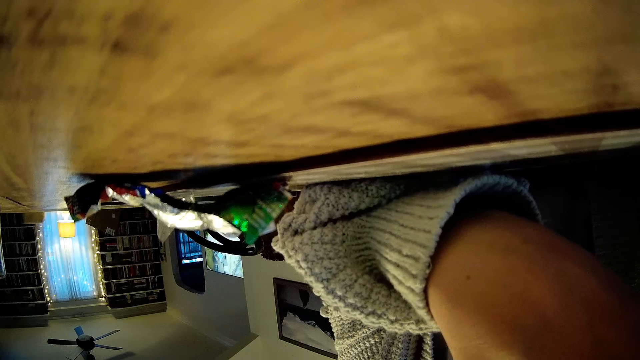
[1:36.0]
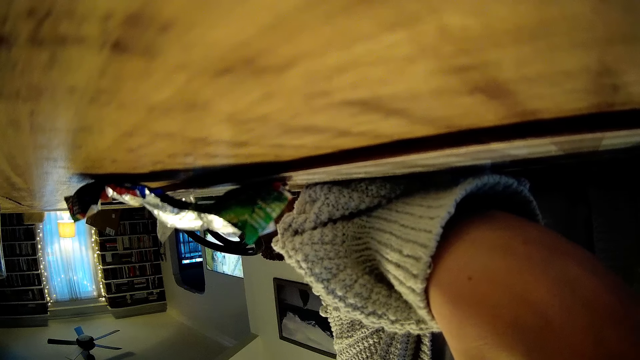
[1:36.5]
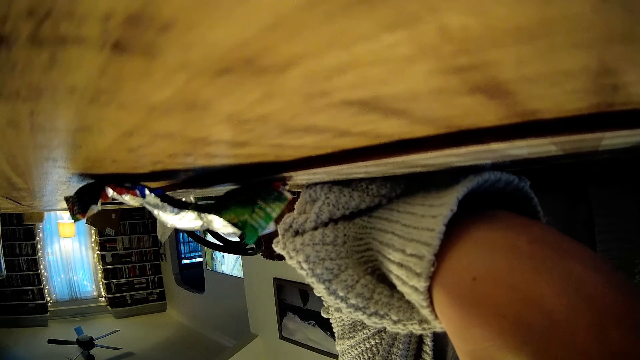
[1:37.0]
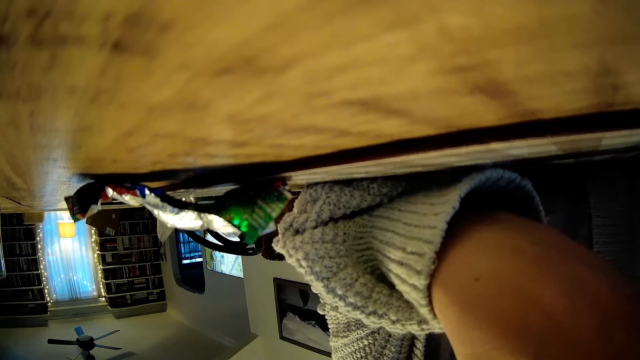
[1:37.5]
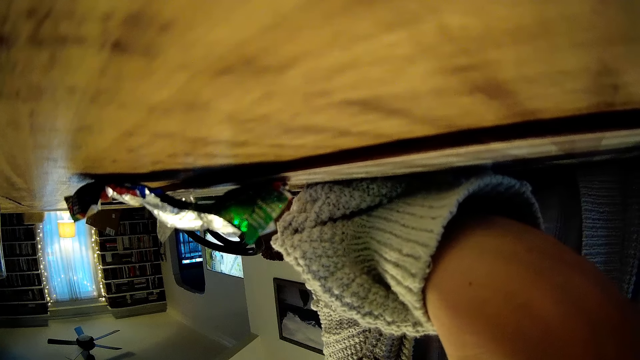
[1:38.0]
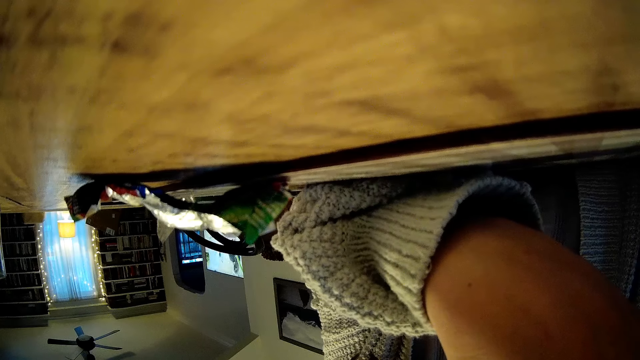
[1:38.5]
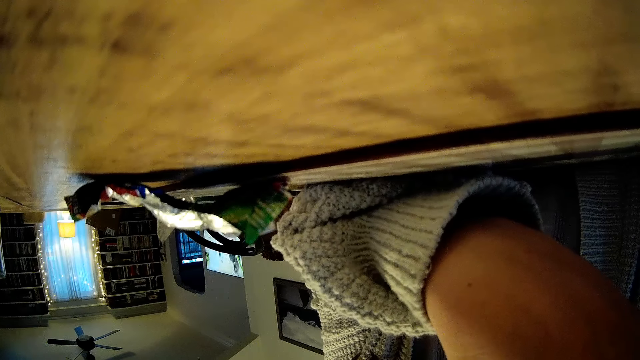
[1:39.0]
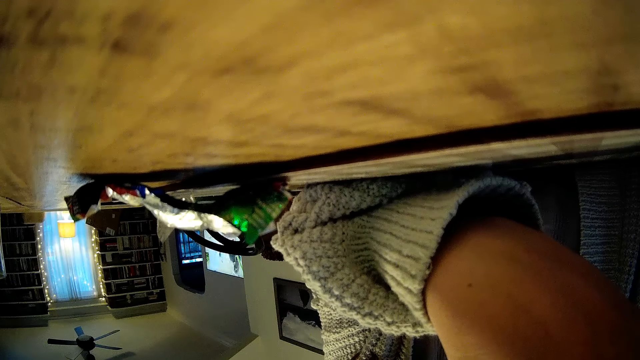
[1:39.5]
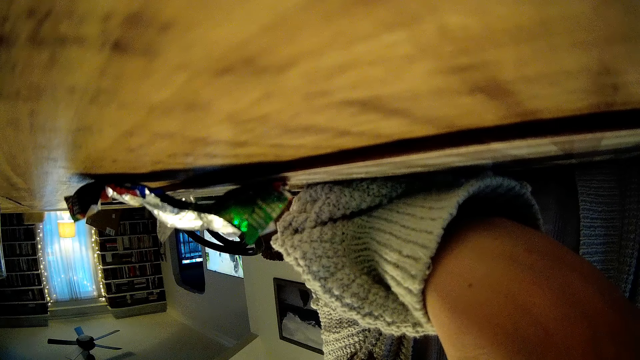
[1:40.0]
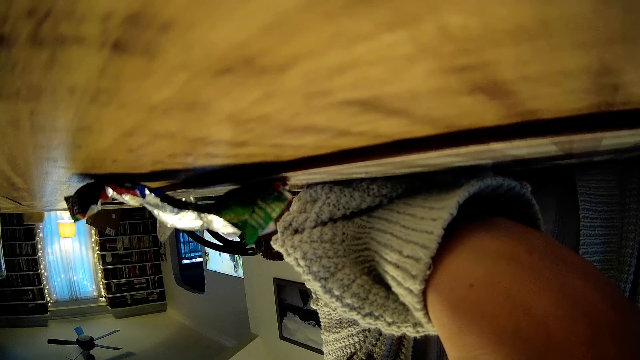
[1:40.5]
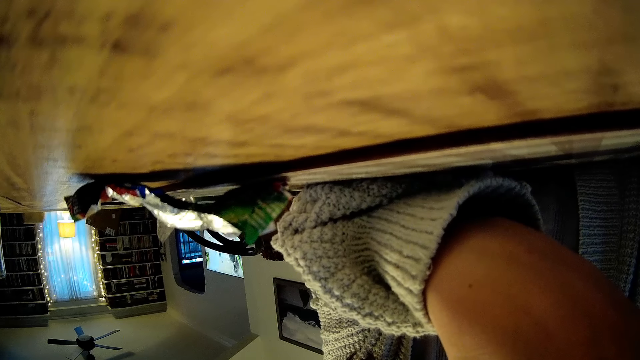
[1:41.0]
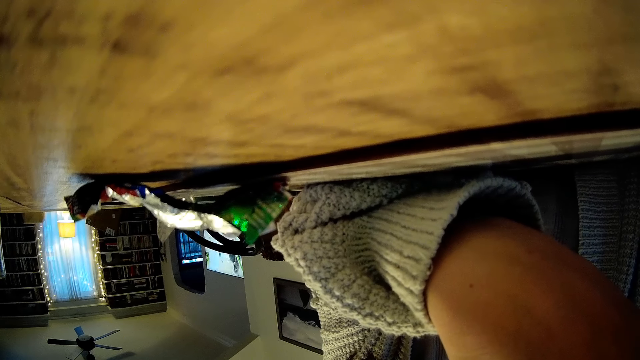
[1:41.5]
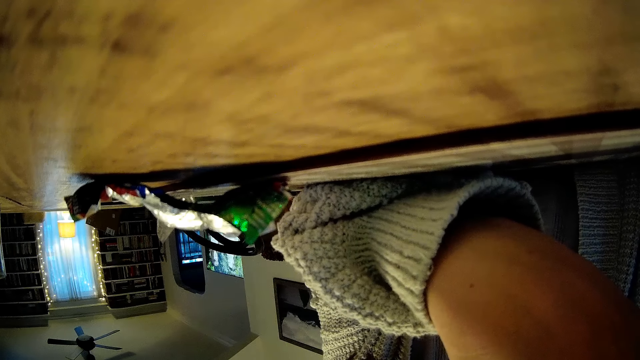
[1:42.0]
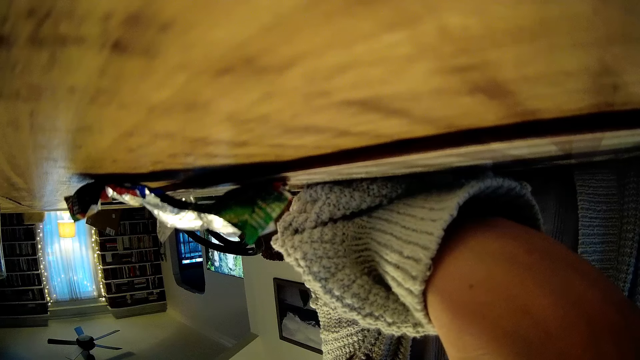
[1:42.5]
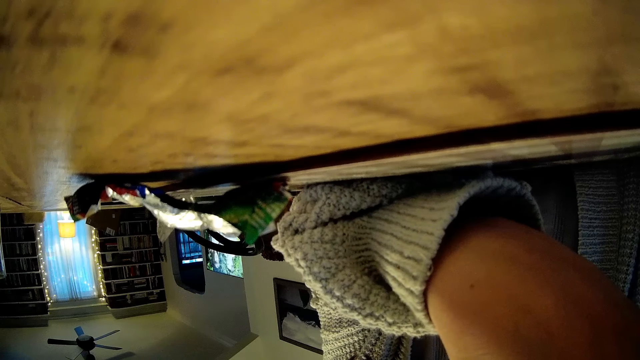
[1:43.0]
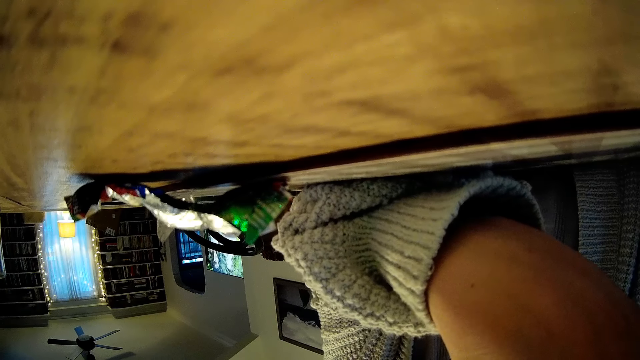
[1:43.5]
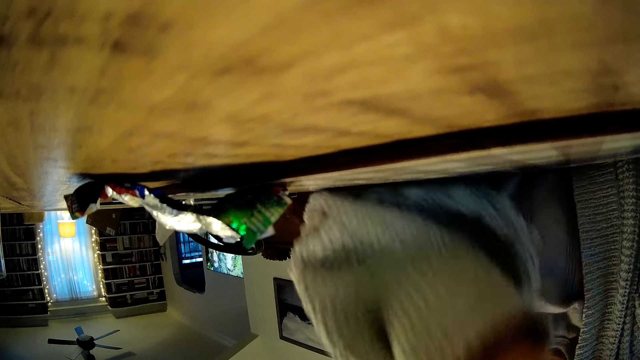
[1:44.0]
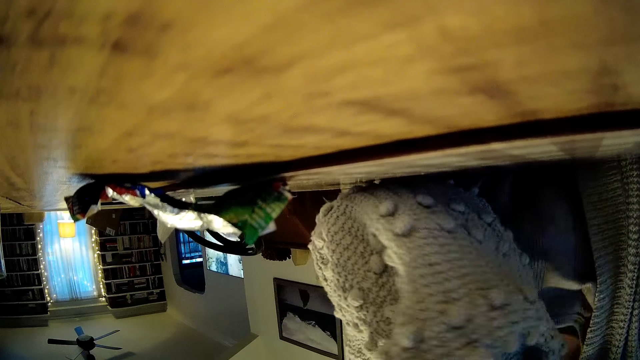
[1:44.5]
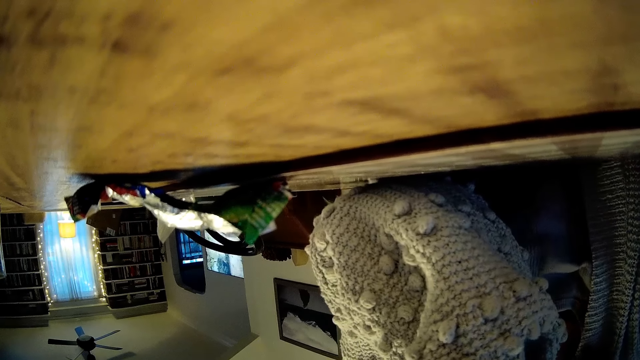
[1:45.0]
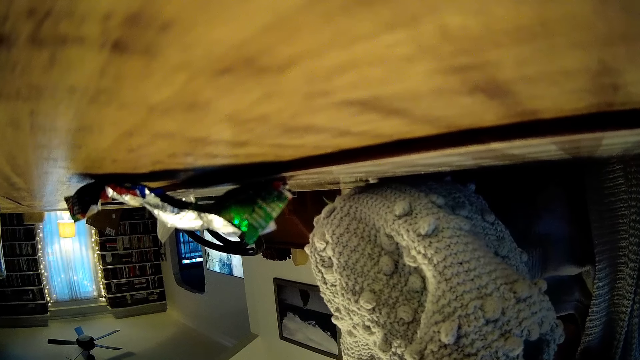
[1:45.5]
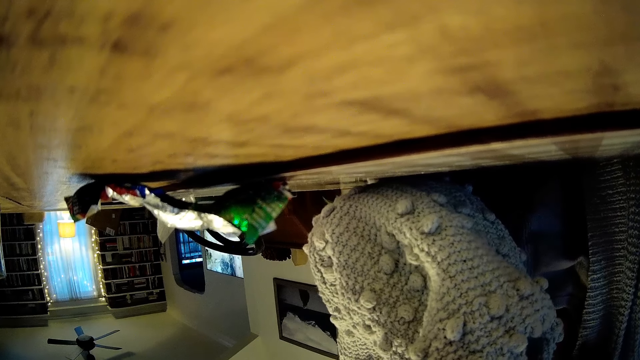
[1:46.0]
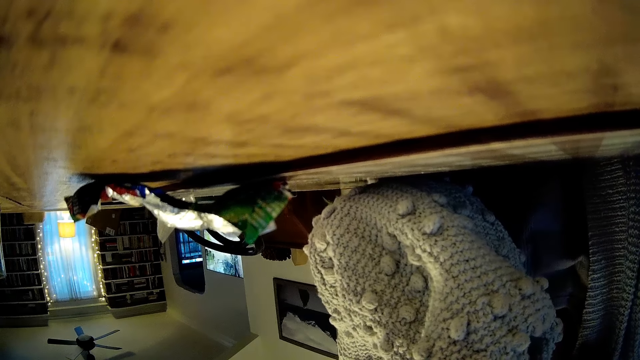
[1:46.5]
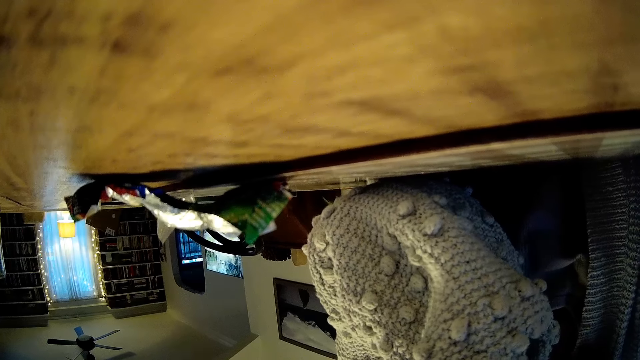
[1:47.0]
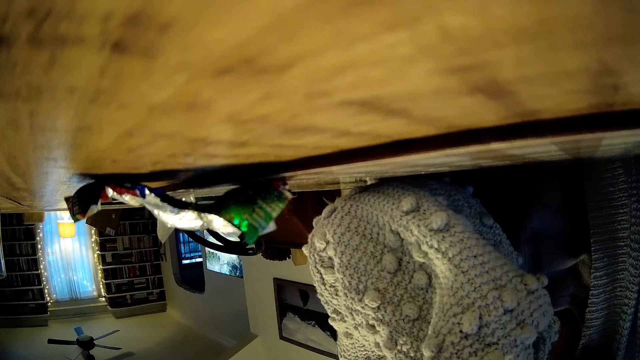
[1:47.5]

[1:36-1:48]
The camera wearer interacts with the woman.

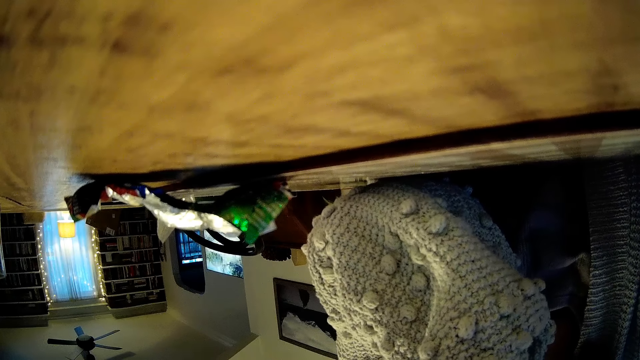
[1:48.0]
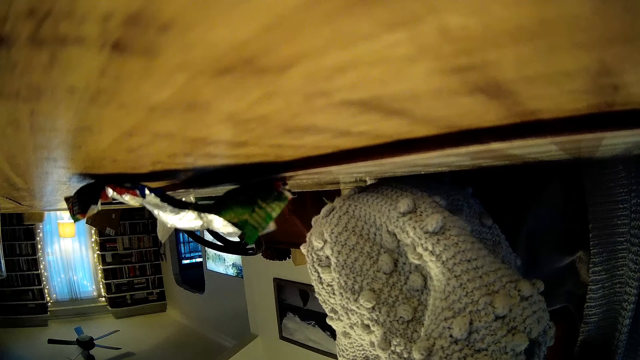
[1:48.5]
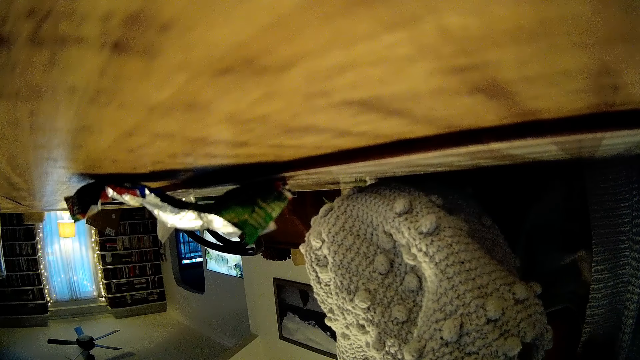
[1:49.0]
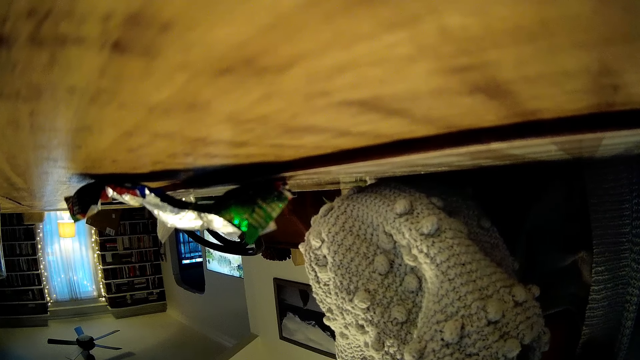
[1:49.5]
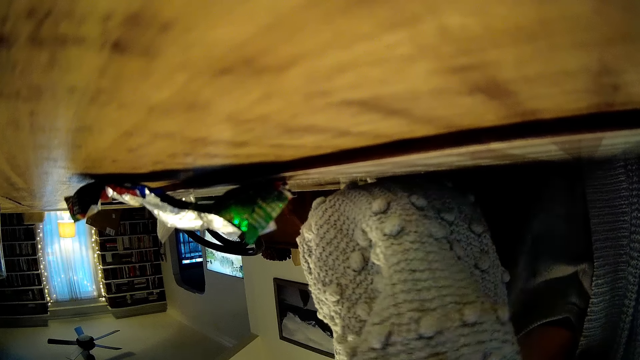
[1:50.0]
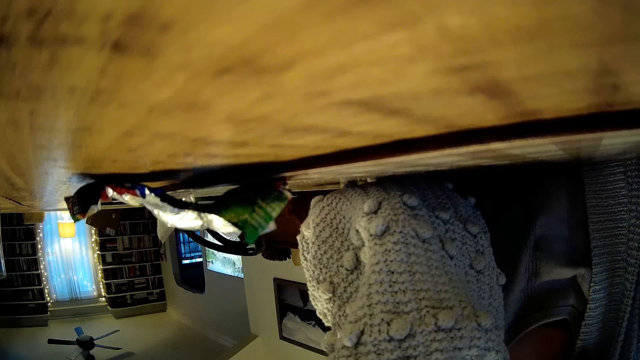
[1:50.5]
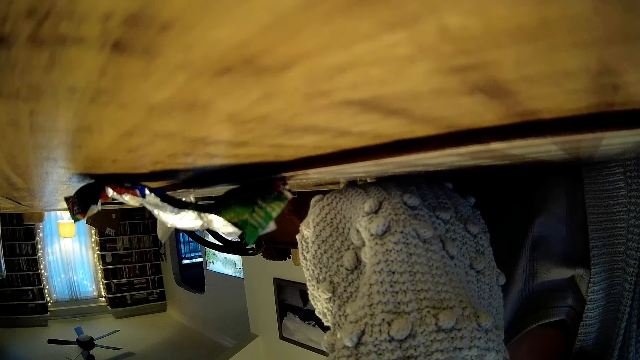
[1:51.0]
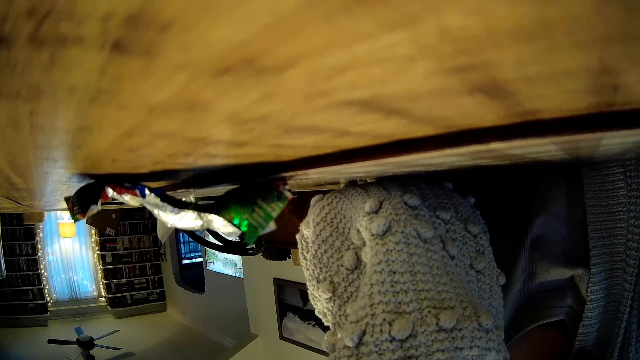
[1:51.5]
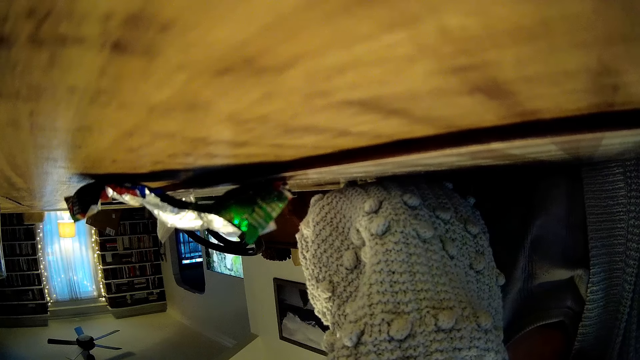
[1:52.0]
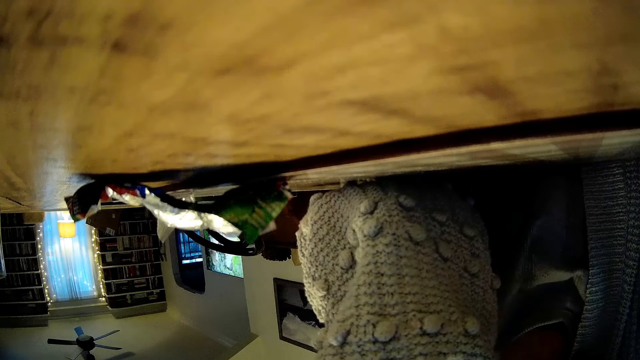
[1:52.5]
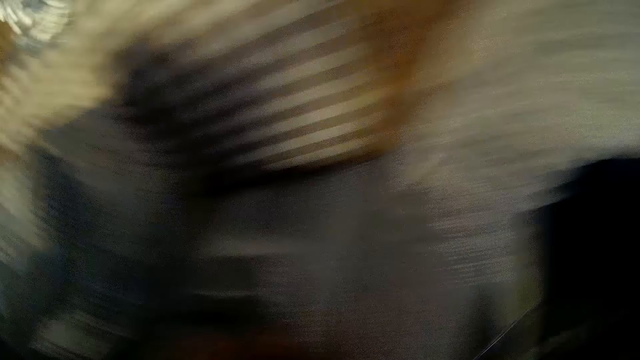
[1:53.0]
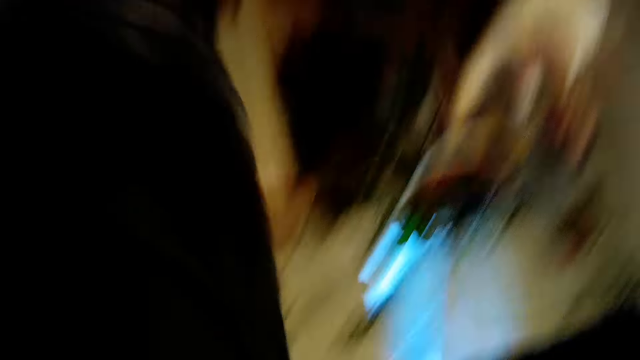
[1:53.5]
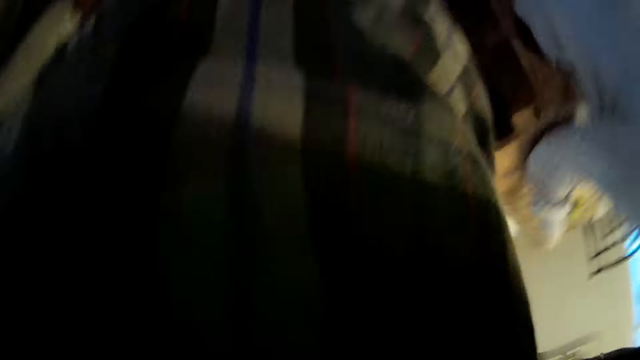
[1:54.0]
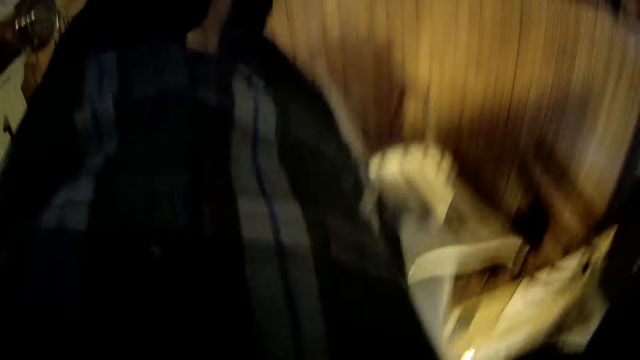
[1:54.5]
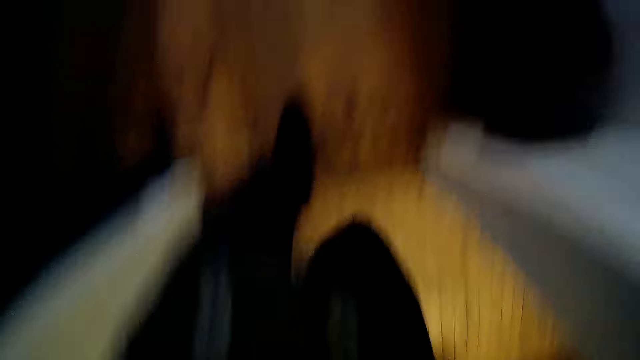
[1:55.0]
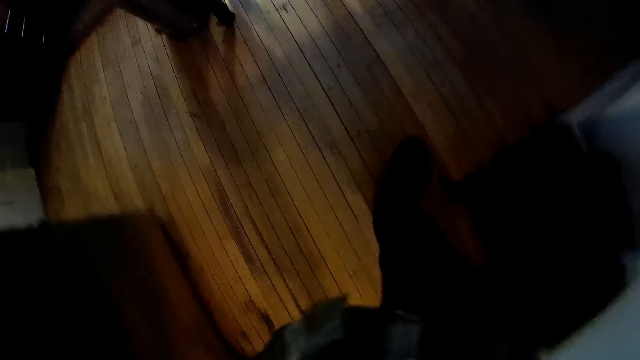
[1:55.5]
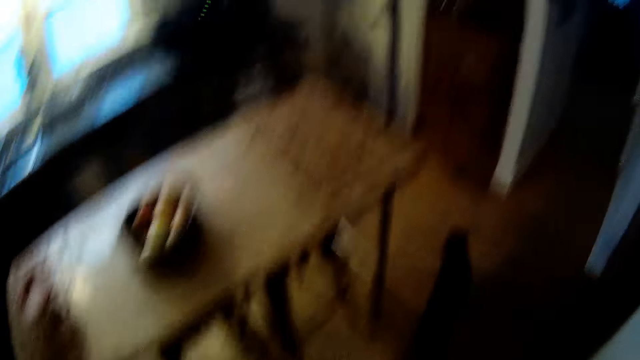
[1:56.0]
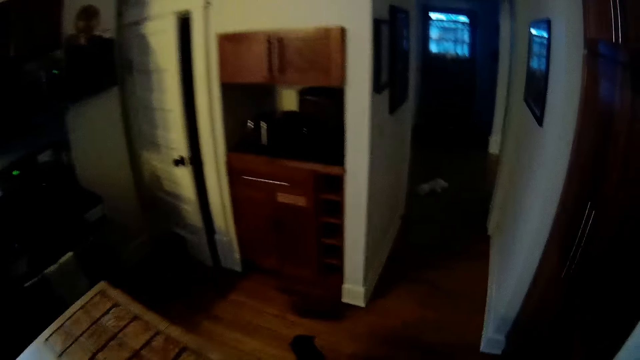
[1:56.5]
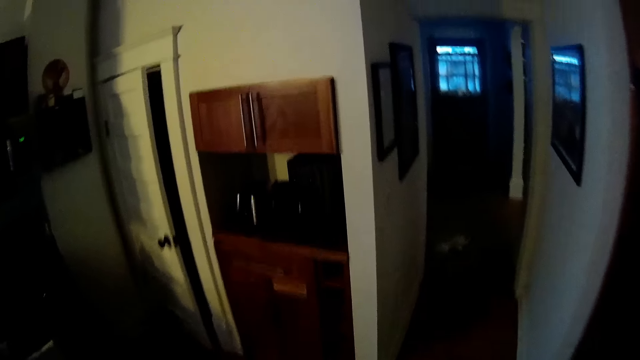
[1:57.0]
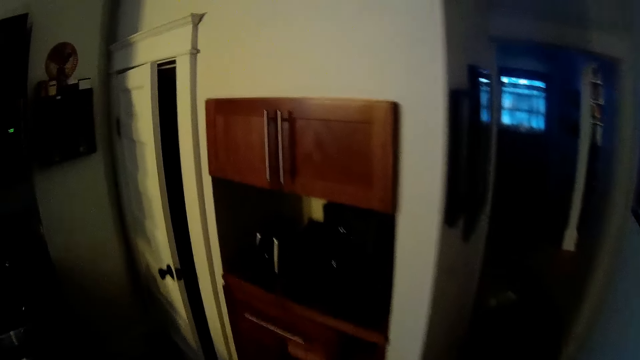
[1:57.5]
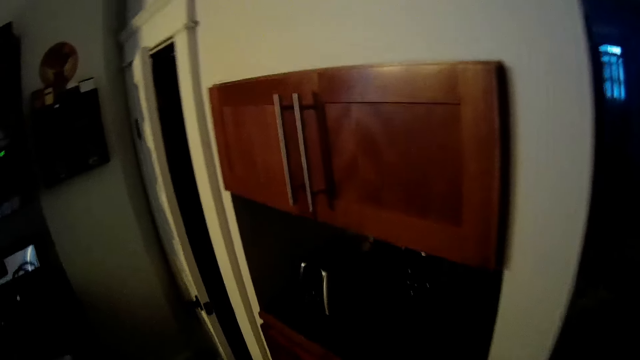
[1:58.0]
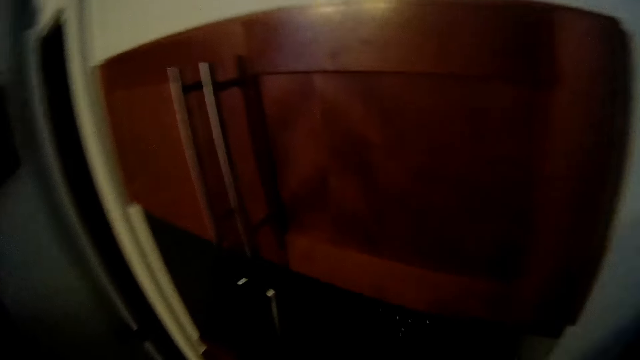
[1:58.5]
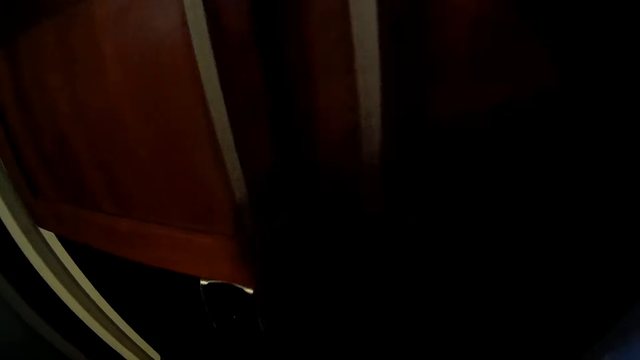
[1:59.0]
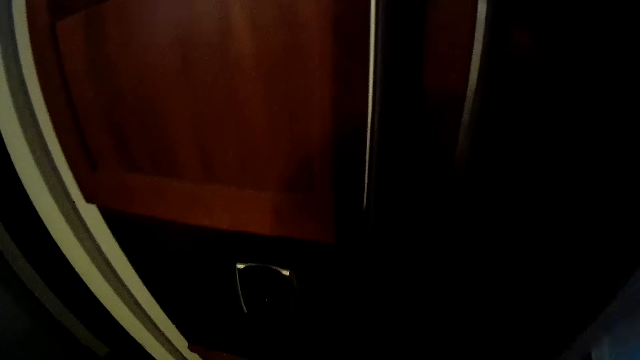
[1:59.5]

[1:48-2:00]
The camera wearer walks around the room.
